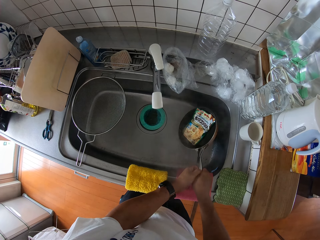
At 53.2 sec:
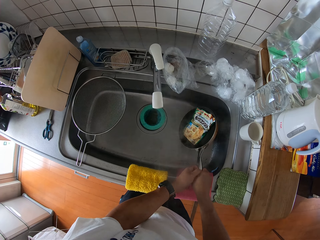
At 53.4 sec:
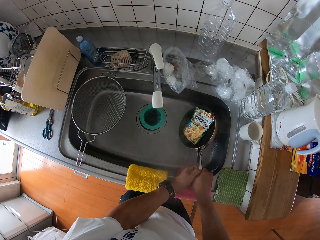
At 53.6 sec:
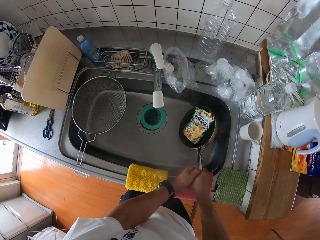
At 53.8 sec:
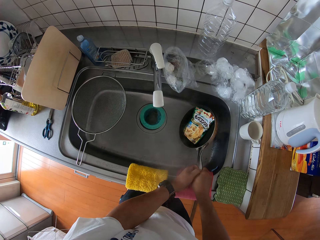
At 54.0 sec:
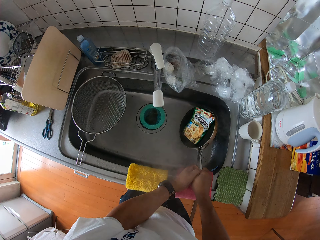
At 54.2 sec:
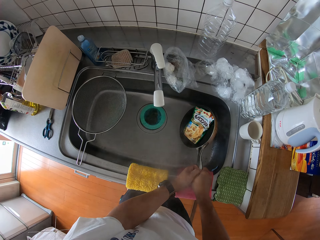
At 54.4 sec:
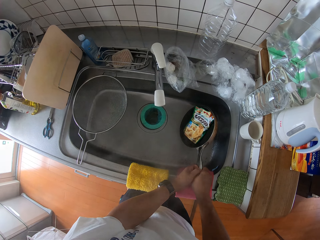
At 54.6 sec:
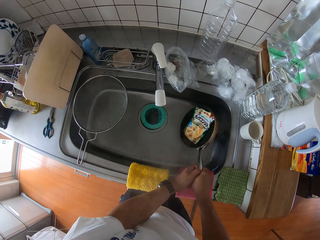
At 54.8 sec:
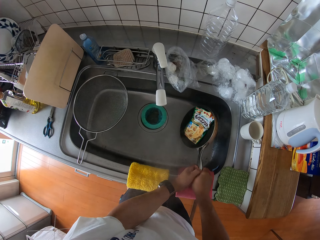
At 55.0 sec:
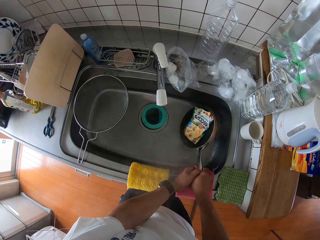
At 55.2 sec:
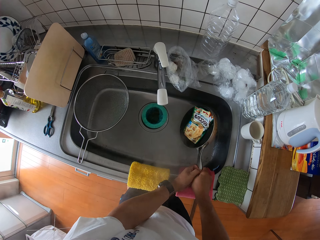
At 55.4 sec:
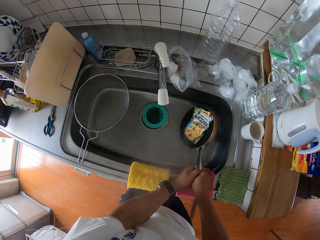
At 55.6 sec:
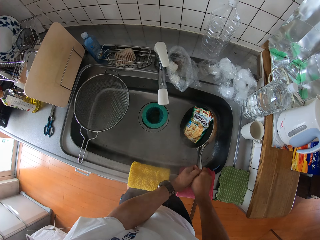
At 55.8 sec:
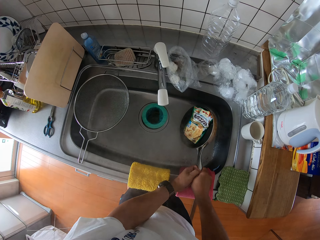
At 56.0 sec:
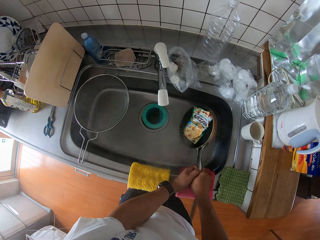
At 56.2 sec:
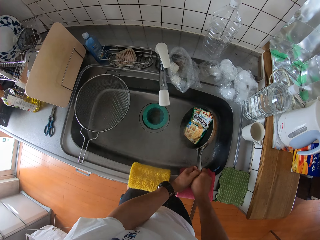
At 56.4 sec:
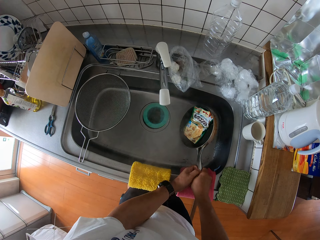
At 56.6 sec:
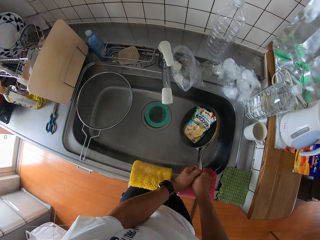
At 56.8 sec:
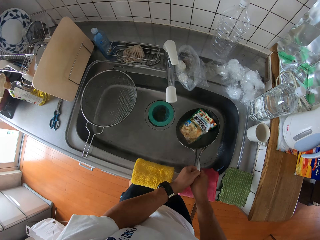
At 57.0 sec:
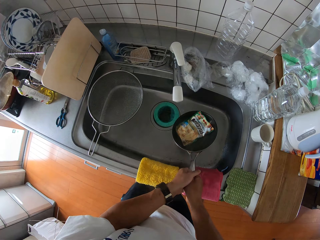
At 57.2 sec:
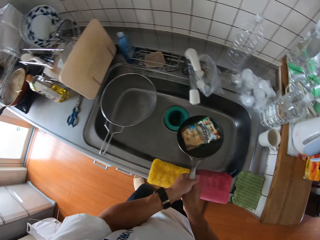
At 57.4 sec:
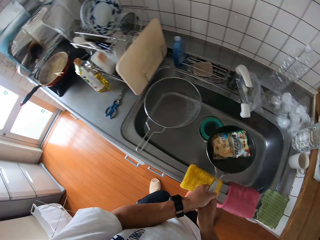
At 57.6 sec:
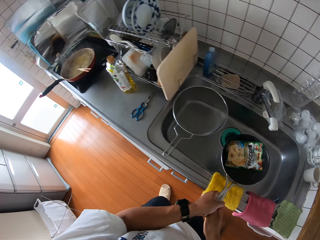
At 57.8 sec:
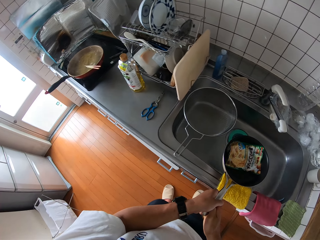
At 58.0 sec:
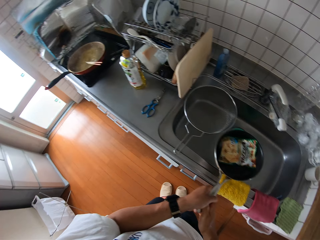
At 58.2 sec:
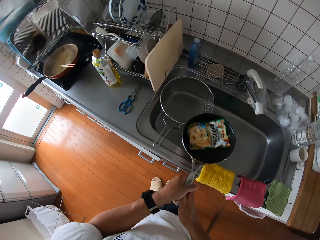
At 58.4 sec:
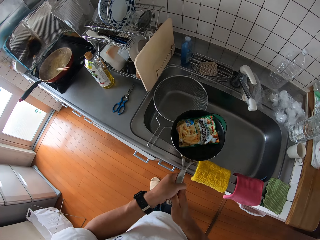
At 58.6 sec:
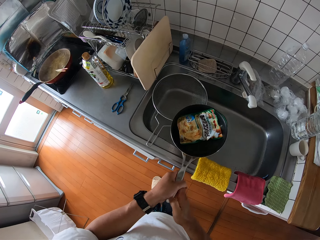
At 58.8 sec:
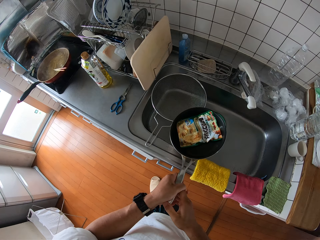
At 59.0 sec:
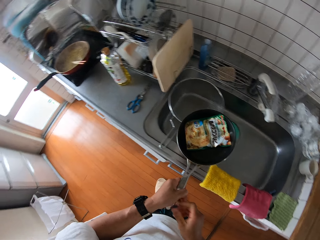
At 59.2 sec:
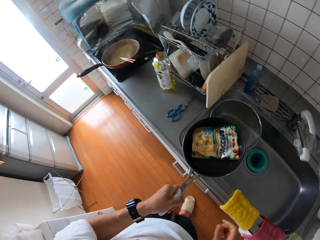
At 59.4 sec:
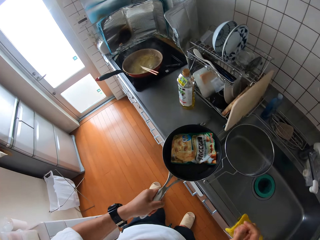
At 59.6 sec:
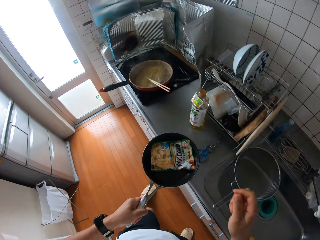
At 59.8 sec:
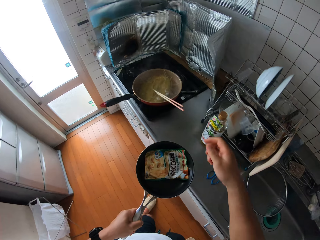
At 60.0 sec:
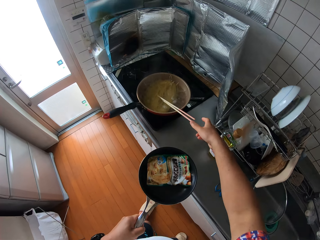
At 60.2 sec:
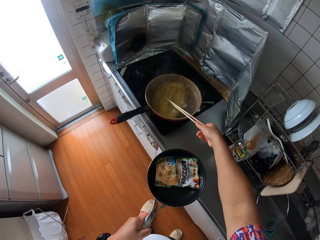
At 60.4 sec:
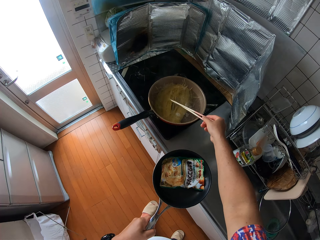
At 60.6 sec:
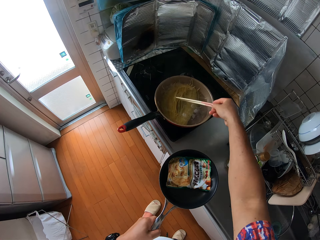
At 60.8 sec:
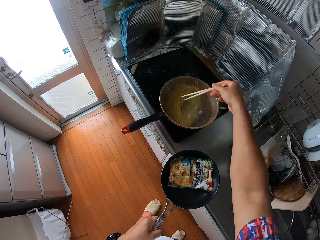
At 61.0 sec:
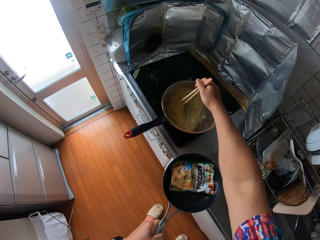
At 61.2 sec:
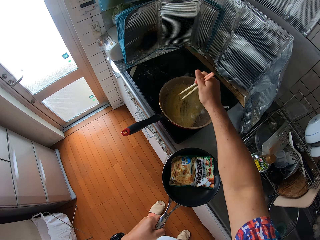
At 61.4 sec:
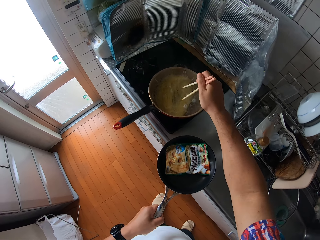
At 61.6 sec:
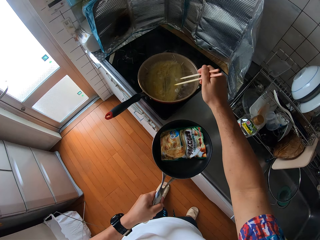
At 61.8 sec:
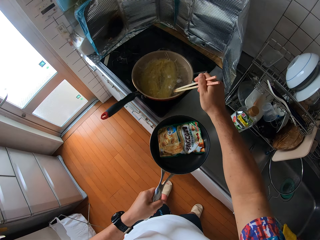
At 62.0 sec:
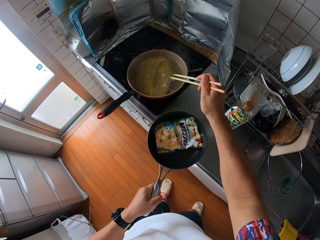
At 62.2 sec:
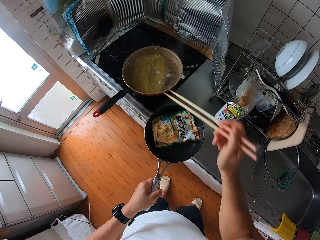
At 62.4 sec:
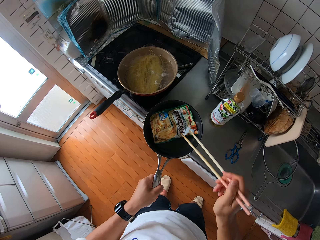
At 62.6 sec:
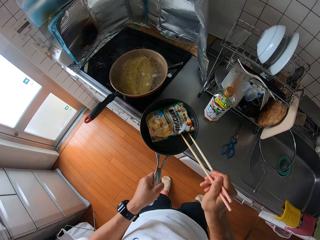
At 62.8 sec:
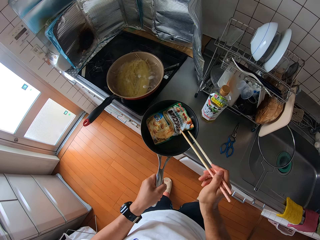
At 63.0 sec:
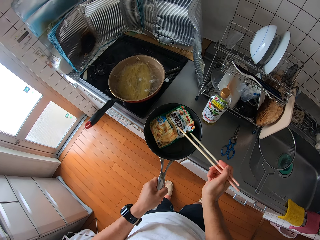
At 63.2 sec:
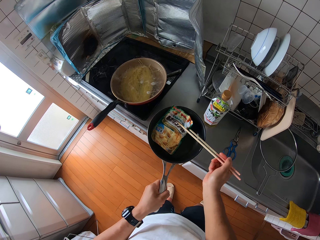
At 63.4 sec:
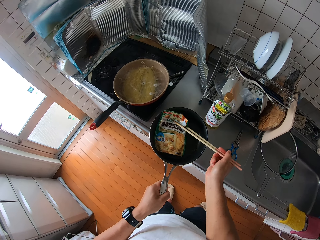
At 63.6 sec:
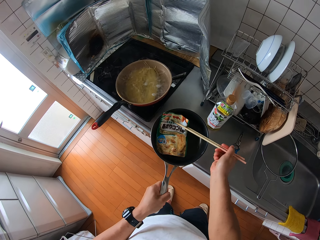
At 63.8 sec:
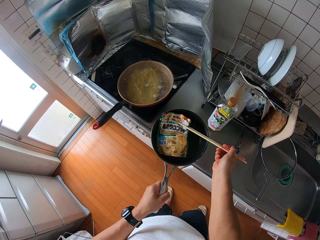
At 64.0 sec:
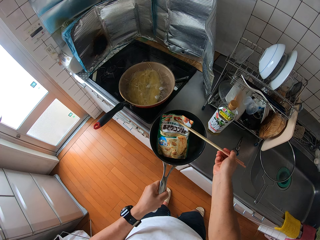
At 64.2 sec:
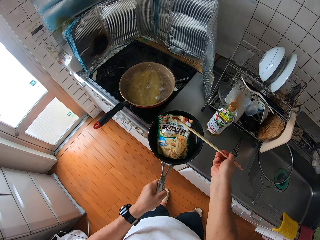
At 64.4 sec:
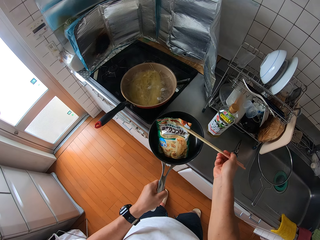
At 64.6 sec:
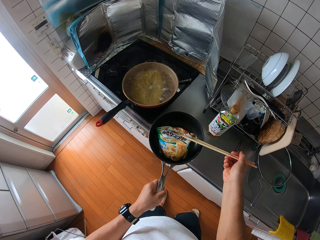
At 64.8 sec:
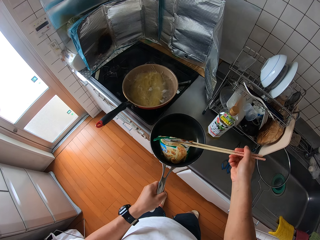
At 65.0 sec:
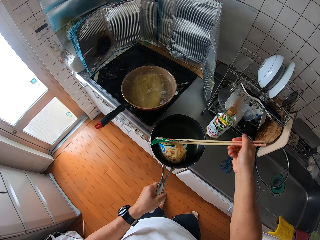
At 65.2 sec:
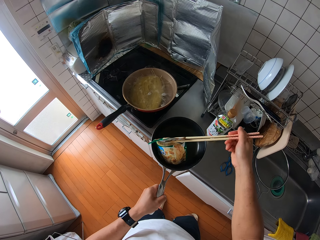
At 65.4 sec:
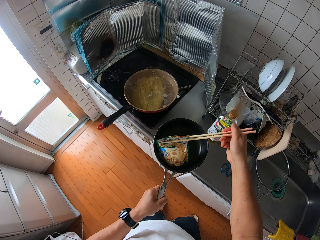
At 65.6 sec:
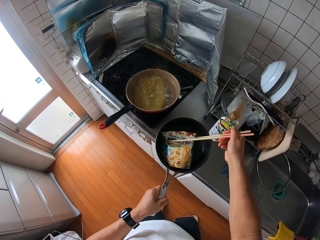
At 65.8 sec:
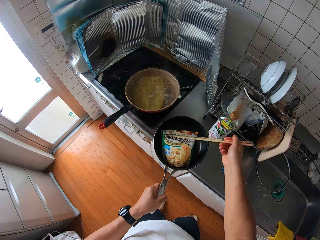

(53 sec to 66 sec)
The camera wearer picks up the chopsticks. They pick up the noodles paper.

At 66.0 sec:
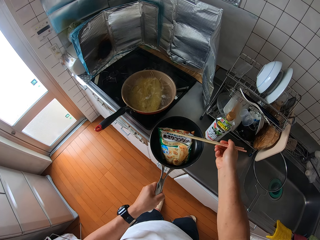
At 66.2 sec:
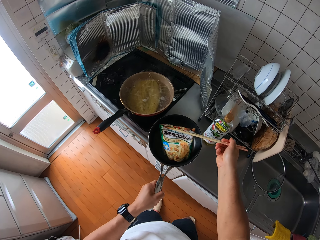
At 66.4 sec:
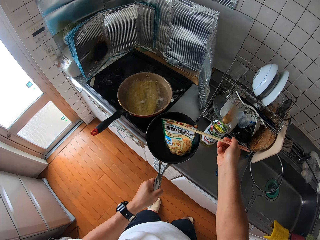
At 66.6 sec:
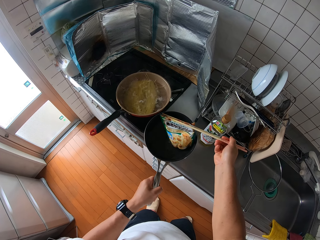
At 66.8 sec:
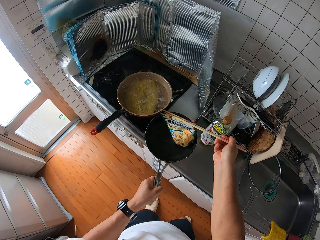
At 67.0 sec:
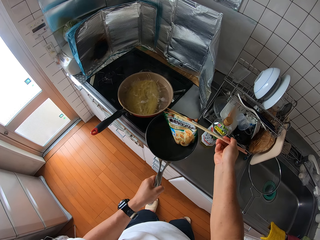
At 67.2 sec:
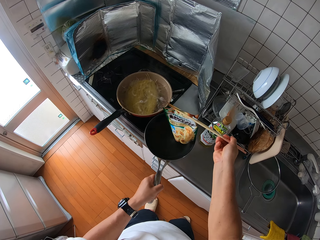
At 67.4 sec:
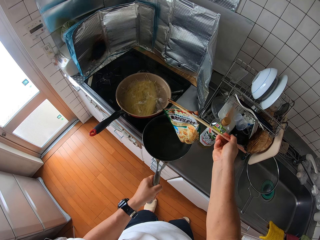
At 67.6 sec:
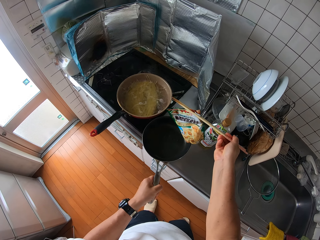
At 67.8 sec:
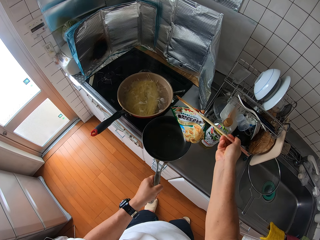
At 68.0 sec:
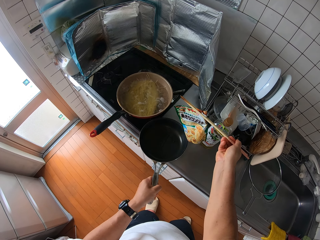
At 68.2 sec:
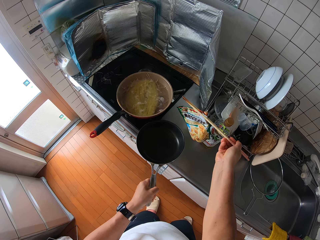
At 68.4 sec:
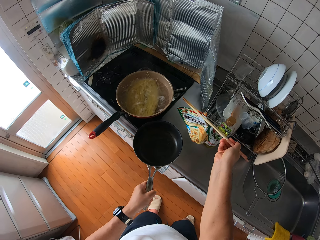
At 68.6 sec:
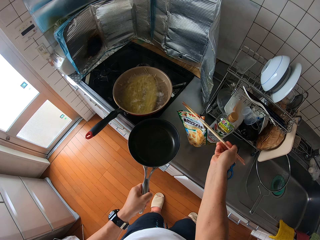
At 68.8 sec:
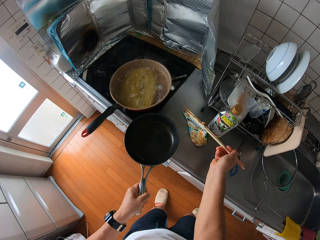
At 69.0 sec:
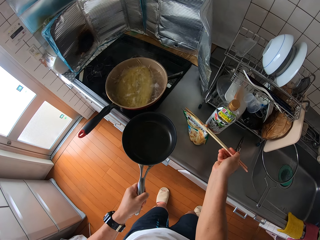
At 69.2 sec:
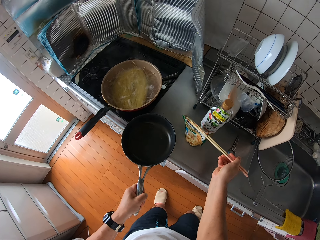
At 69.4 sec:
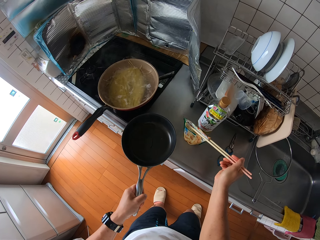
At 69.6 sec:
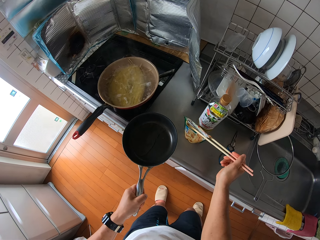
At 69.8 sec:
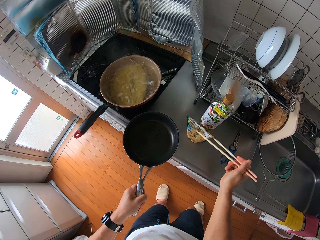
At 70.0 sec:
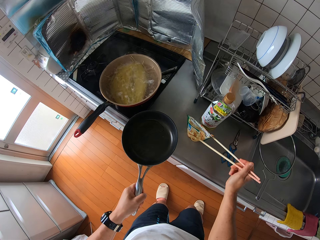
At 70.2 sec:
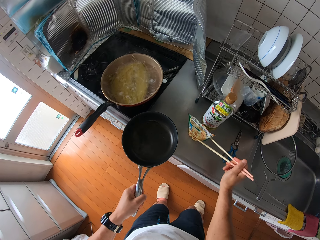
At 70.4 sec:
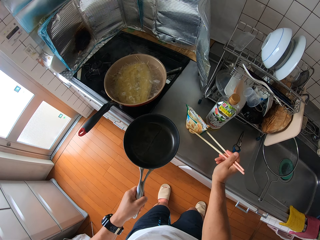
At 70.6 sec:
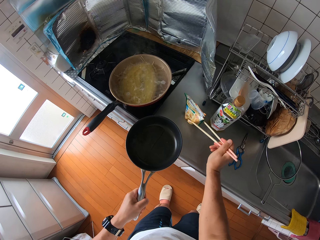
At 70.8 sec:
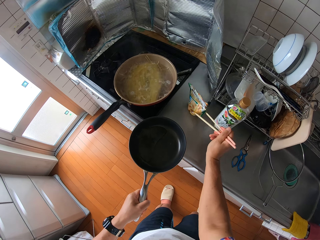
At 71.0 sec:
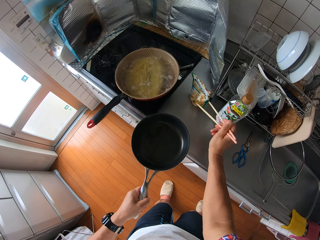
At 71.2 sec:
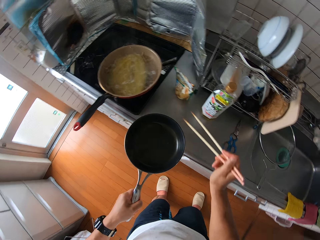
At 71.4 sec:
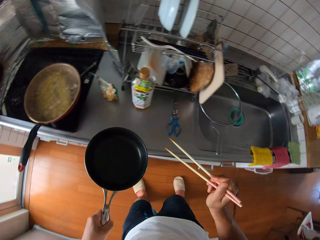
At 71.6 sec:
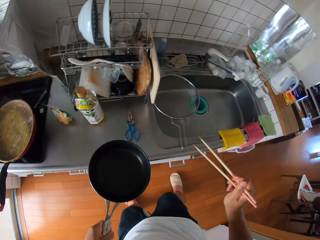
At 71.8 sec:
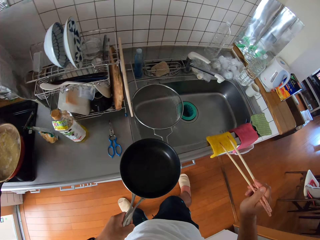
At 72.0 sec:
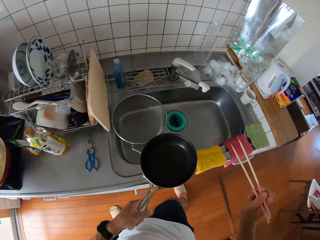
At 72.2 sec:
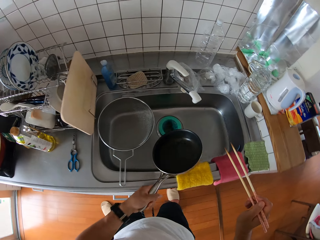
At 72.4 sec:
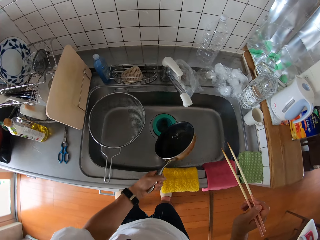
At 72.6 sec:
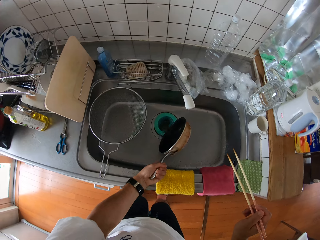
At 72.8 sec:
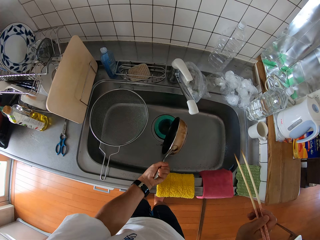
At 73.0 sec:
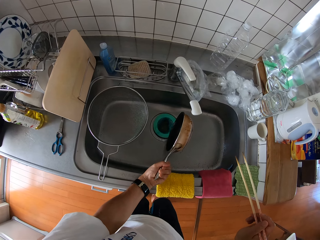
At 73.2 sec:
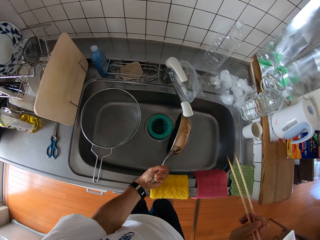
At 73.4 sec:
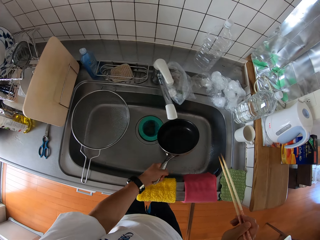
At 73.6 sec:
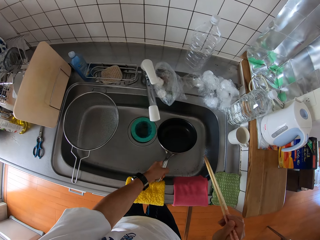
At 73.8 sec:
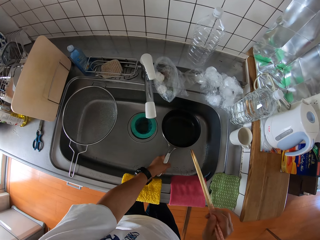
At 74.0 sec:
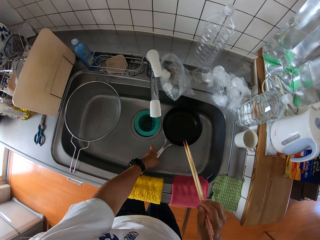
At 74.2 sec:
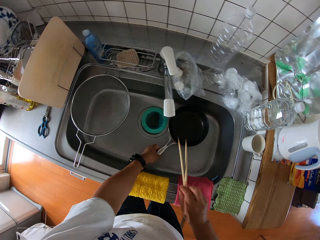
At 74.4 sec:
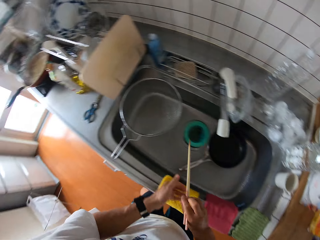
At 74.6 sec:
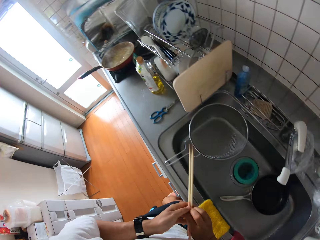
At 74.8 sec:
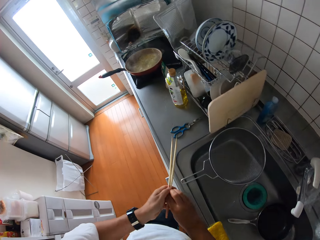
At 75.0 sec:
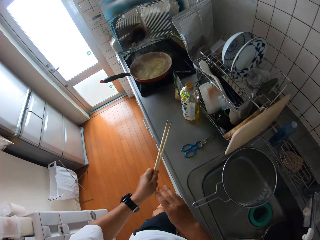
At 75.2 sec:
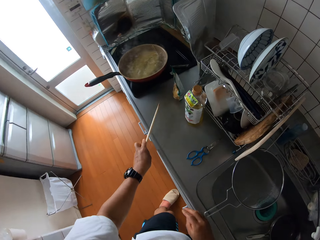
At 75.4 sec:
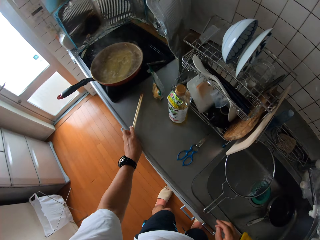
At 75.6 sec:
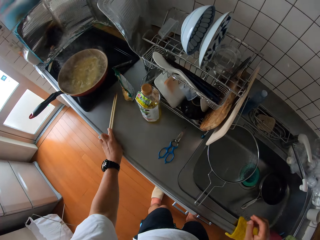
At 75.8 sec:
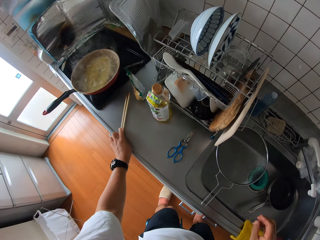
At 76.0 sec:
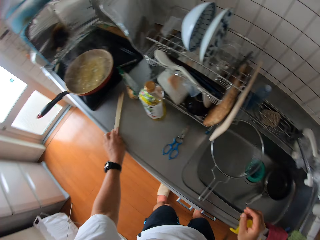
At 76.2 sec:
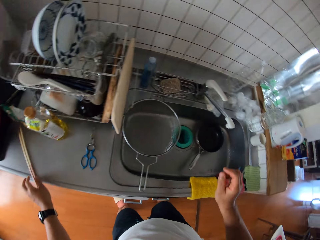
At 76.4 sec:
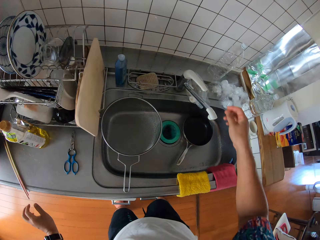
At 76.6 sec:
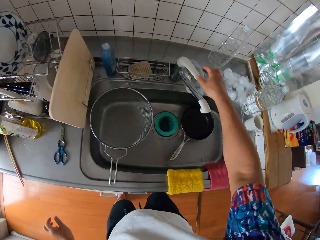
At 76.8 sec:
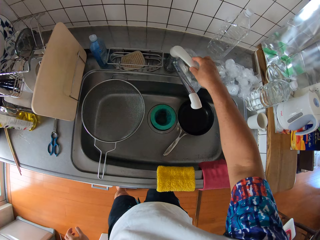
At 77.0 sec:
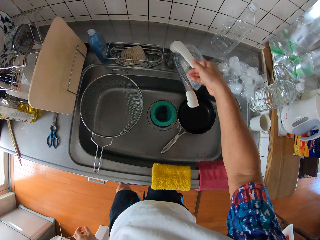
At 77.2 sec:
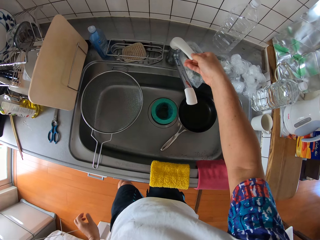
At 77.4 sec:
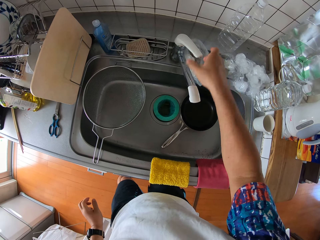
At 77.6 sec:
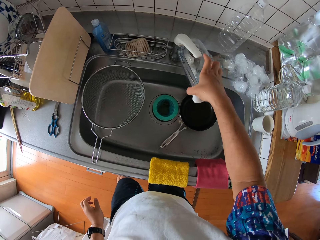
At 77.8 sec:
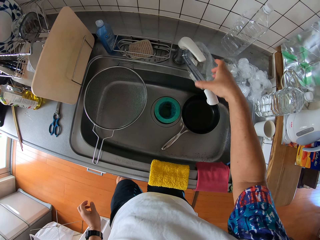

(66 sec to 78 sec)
The camera wearer picks up a pack of chips from the frypan. They put the noodles down. They drop the pack of chips on the kitchen slab. They move the noodles. They move to the sink. They pour water off the pan. They drop the frypan in the sink. They move to the pan. They drop the chopsticks in the kitchen slab. They open the water tap.
